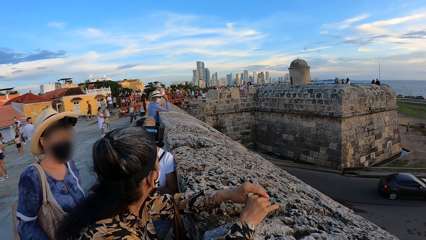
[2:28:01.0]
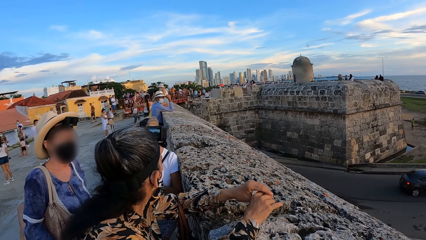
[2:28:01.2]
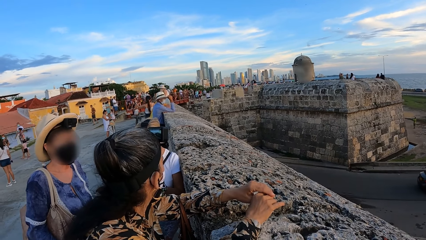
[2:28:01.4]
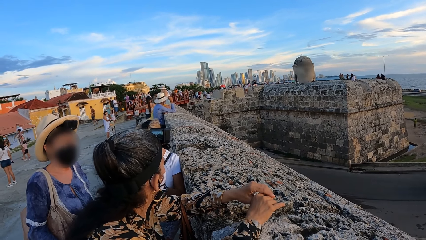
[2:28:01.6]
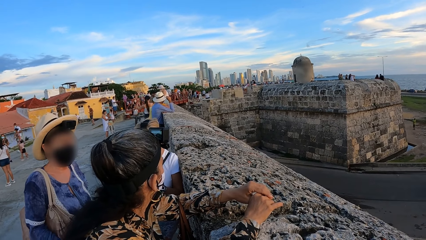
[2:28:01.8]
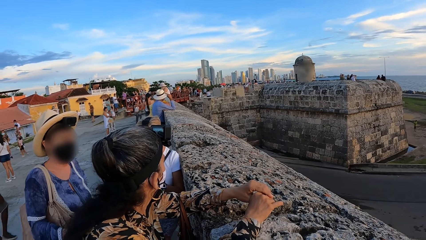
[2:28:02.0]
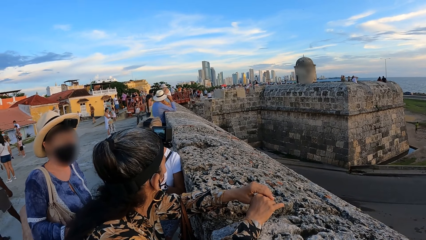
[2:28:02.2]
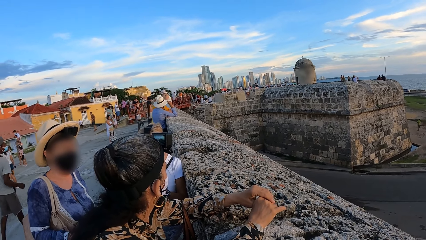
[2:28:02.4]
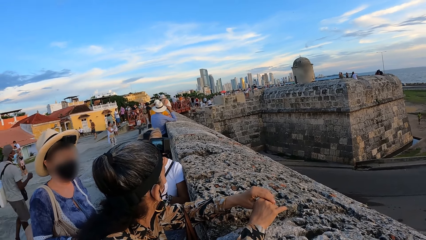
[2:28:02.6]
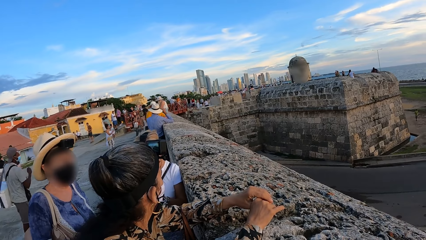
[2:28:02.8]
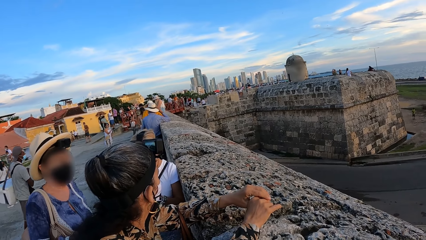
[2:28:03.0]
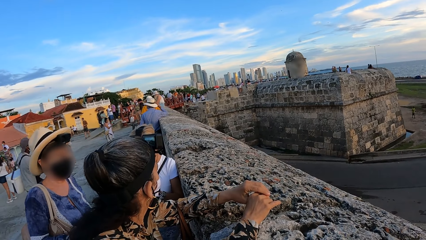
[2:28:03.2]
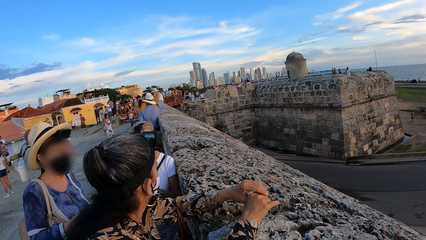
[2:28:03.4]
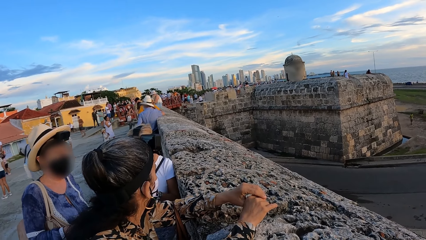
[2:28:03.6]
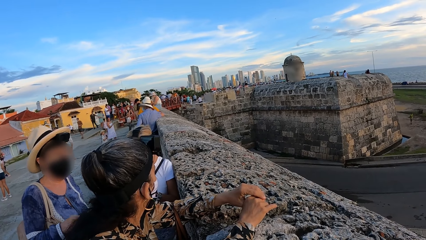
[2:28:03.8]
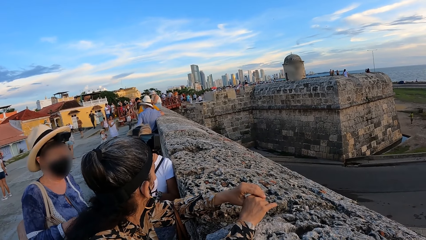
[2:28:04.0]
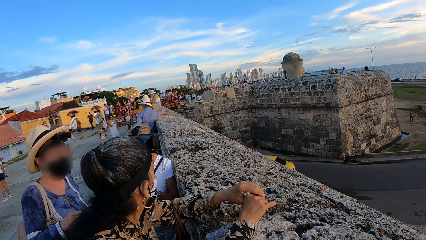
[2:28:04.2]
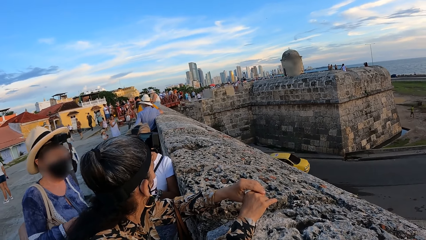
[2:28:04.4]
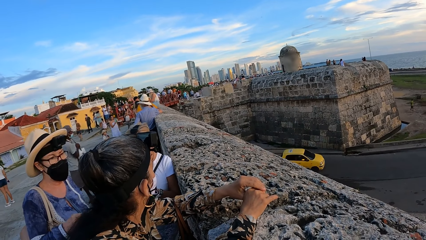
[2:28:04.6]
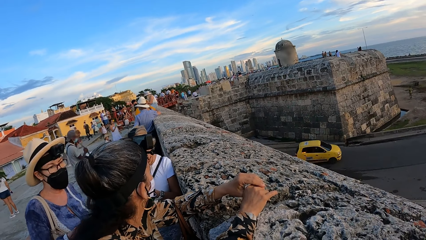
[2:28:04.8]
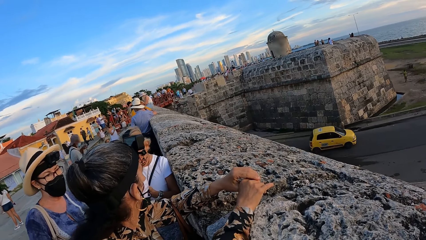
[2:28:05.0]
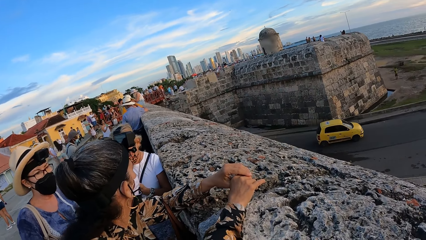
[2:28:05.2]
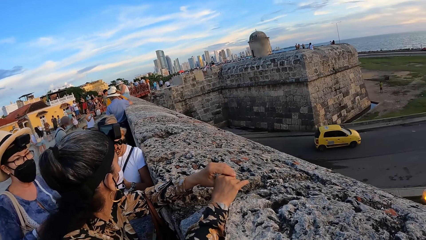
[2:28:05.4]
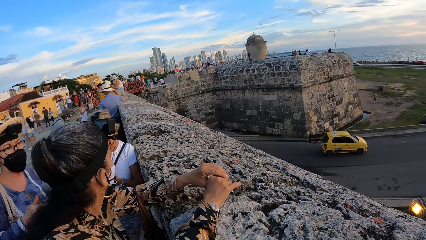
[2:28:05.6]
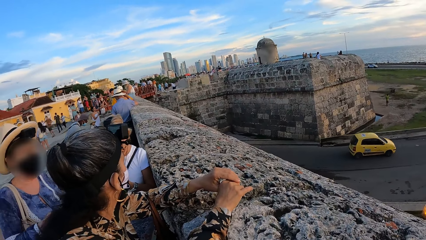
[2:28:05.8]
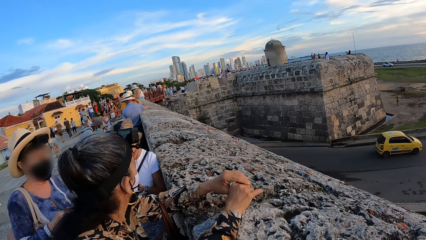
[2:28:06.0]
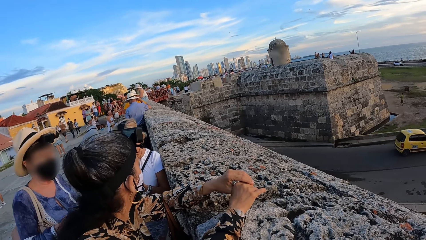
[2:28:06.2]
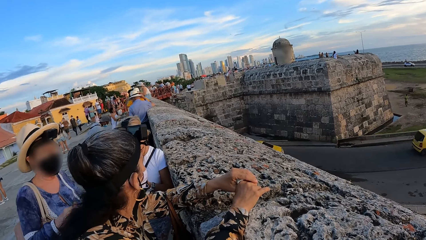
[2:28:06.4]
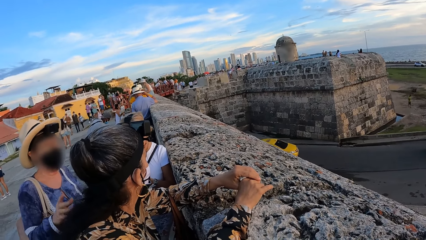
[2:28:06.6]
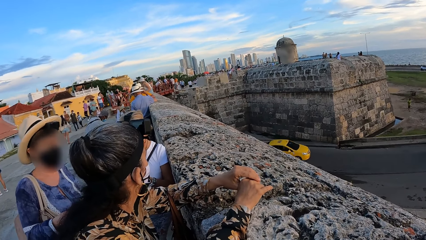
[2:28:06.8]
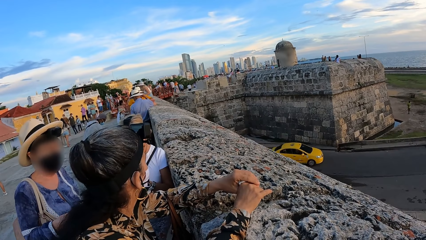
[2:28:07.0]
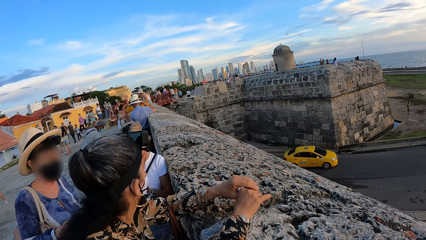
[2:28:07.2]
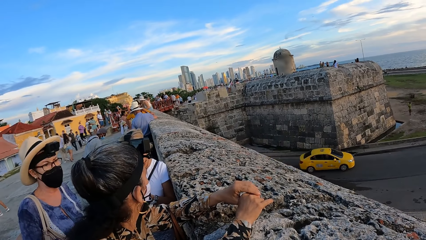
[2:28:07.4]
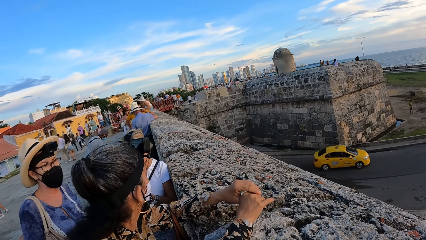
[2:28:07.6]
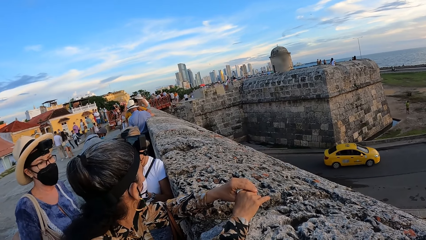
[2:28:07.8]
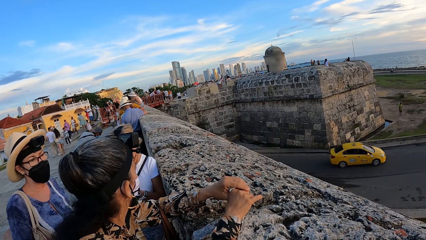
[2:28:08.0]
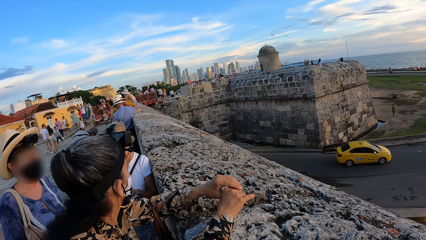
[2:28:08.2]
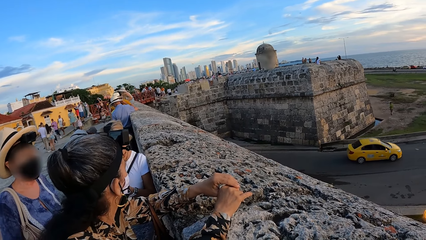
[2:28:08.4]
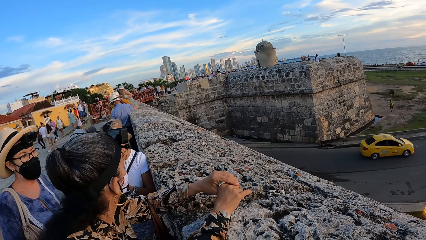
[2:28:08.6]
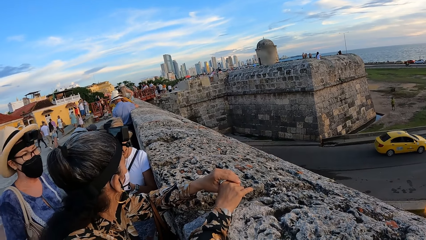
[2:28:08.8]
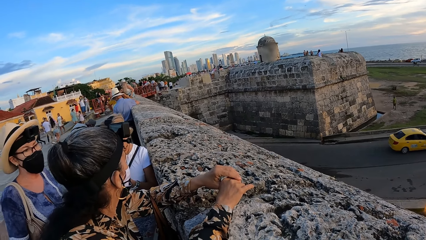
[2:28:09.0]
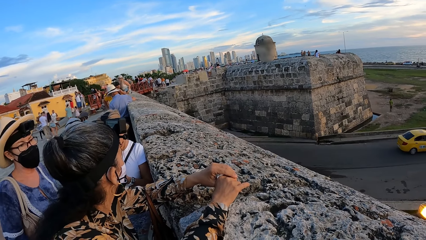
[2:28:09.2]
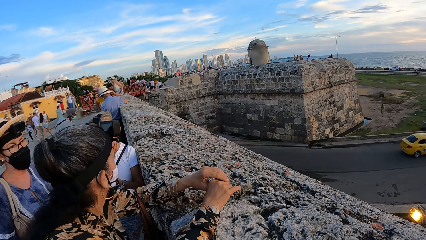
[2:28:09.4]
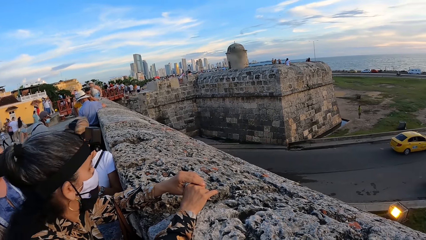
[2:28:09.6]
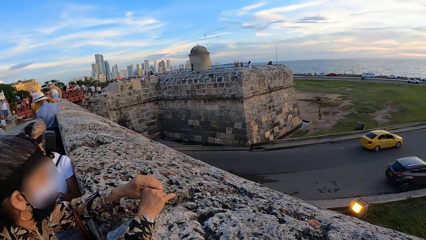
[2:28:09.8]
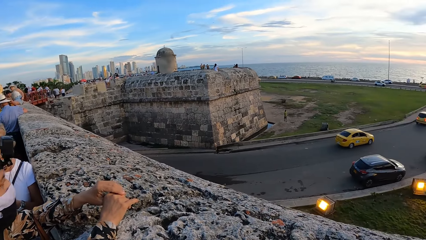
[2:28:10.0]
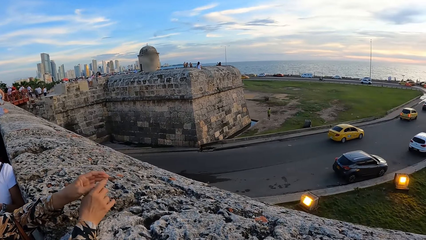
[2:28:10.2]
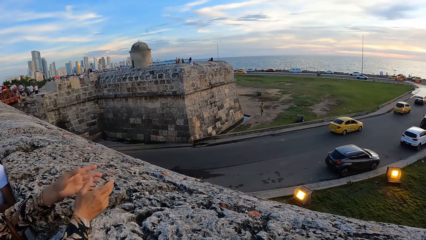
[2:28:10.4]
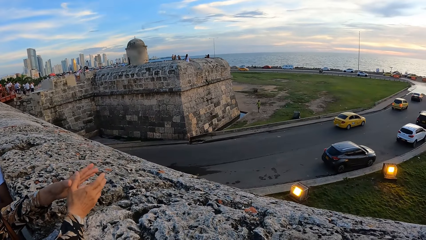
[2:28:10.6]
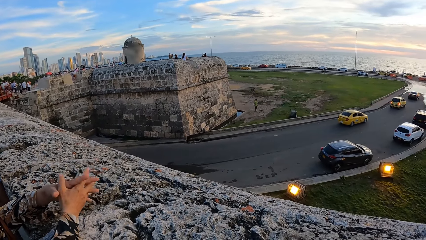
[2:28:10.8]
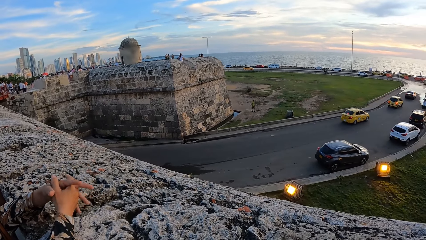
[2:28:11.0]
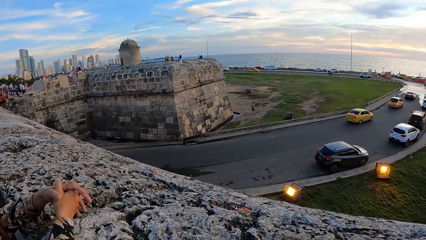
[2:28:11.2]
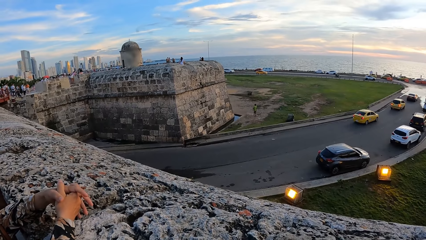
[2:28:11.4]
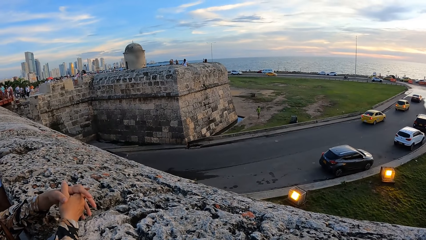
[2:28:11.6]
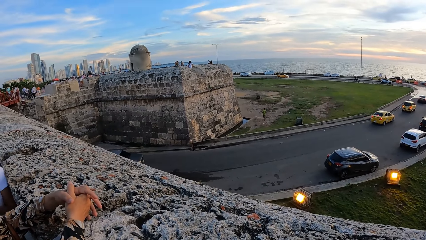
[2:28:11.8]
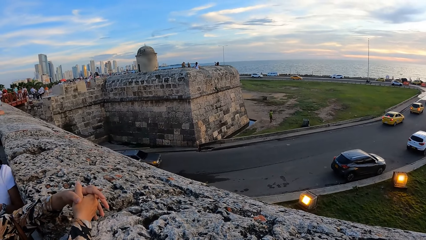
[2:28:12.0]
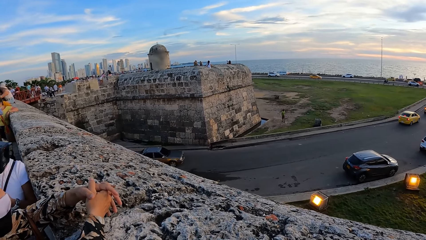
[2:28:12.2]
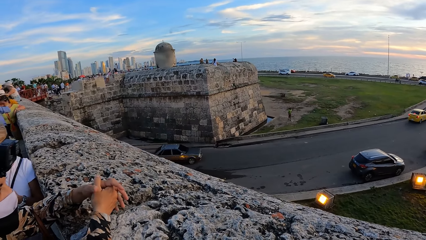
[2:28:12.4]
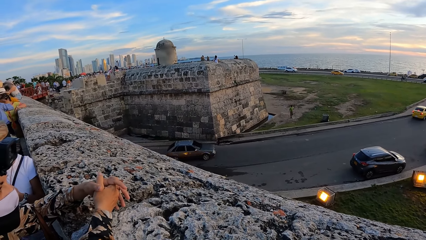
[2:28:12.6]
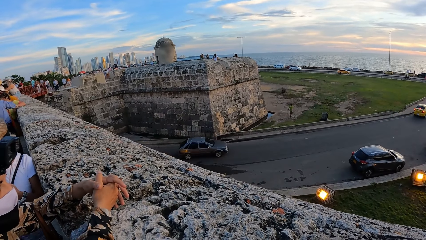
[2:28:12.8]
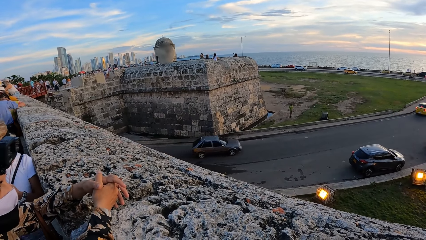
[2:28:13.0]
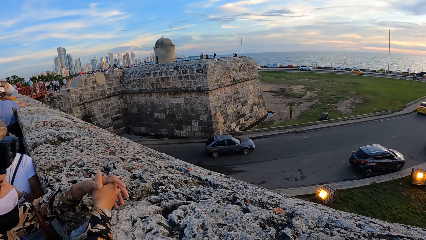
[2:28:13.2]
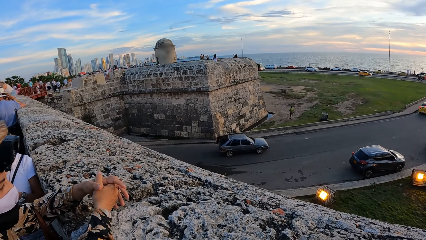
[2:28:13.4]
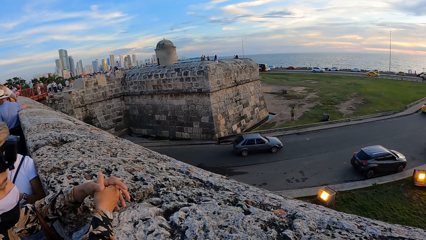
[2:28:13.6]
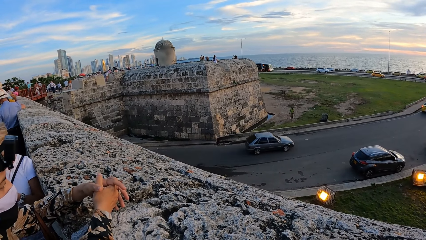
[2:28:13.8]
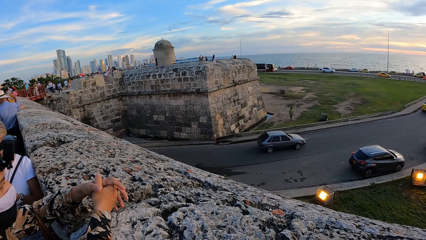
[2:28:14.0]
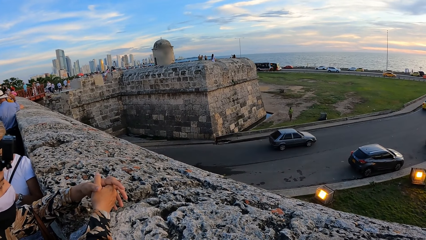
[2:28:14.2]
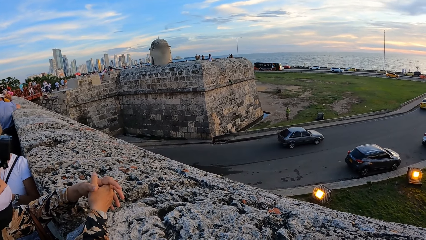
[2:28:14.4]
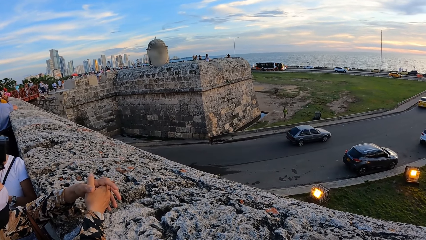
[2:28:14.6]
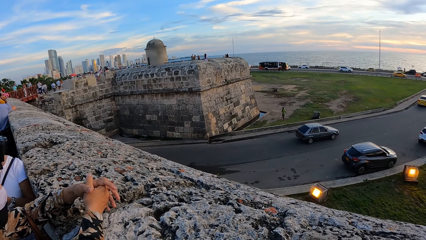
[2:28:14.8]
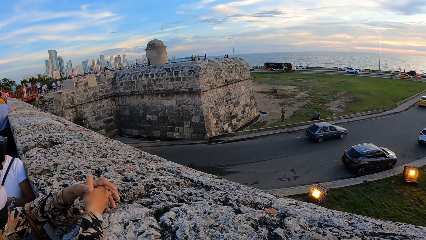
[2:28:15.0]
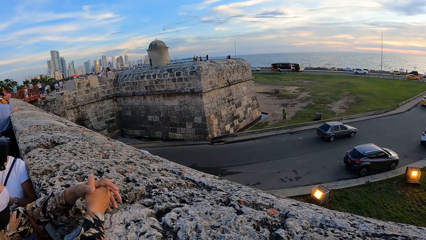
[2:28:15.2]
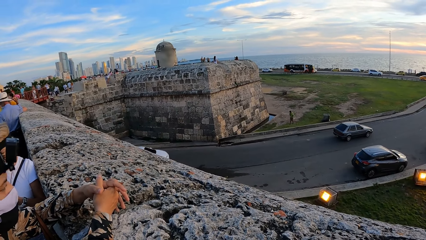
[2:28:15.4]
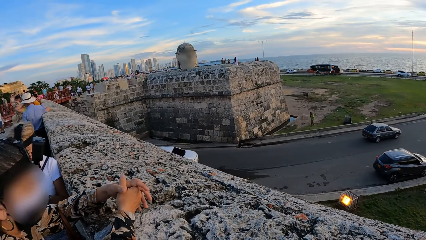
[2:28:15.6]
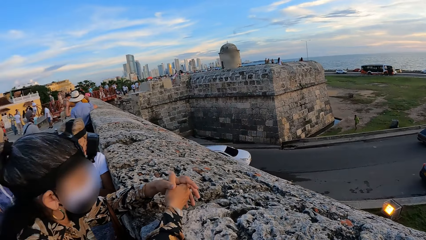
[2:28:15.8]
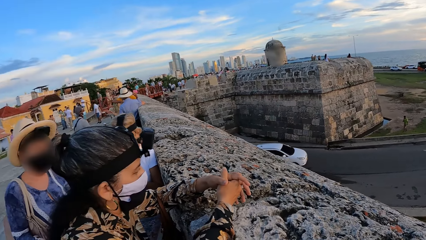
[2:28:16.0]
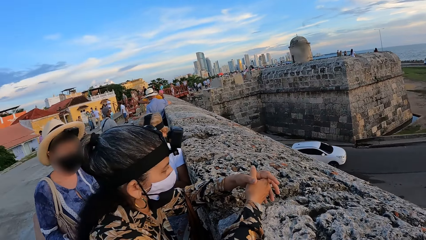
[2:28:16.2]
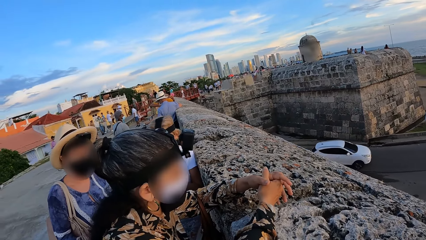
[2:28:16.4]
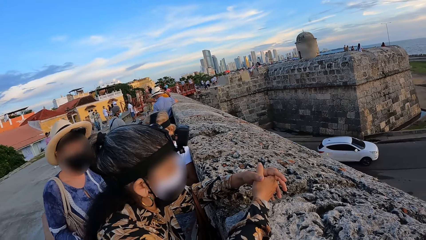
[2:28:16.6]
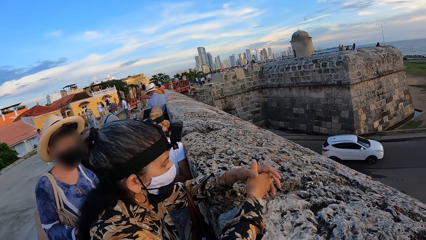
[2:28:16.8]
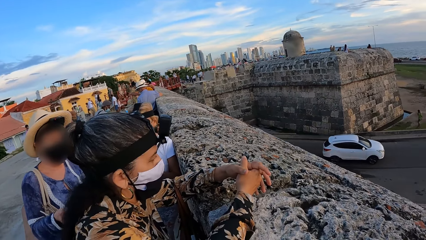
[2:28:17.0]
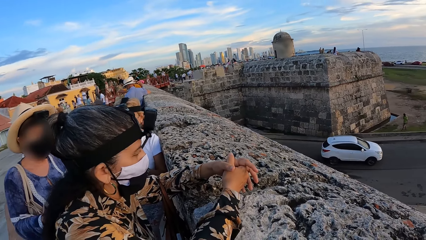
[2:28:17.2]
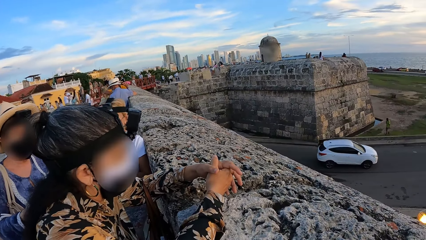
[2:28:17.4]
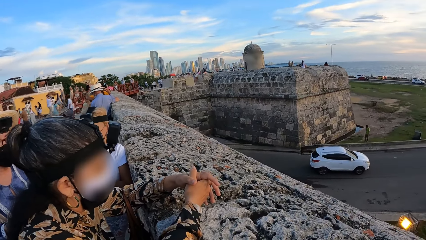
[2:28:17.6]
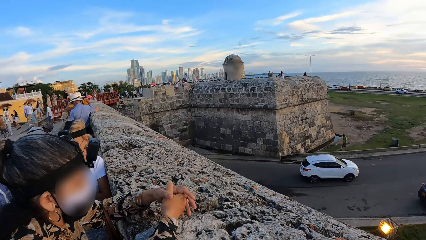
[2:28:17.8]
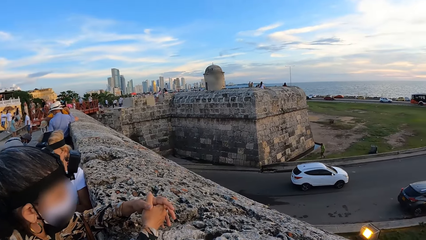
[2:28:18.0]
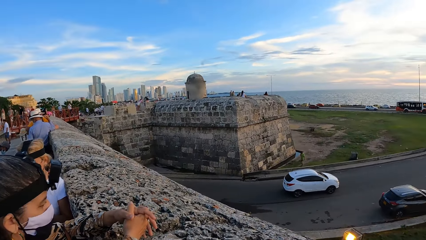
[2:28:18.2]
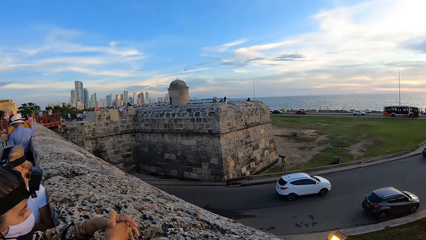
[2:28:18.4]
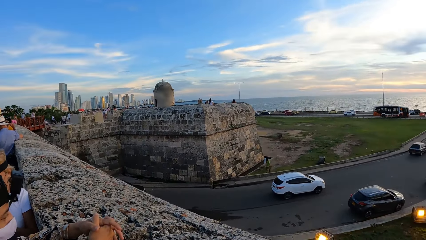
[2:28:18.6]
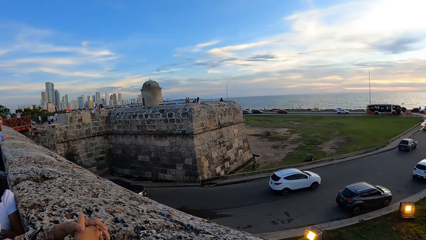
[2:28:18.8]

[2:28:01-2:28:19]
The camera wearer looks around. They look at a lady and another lady.
